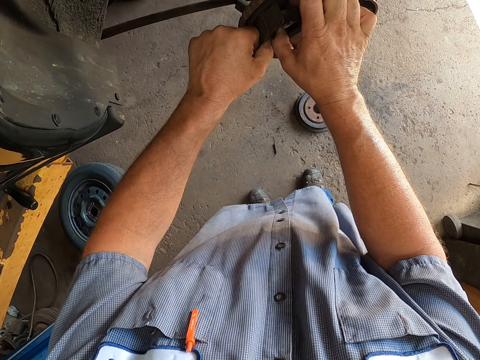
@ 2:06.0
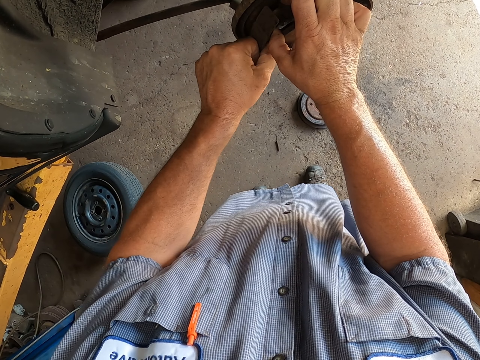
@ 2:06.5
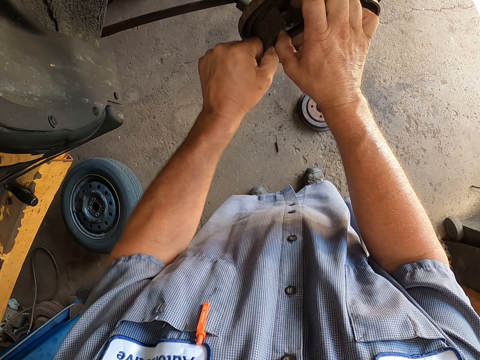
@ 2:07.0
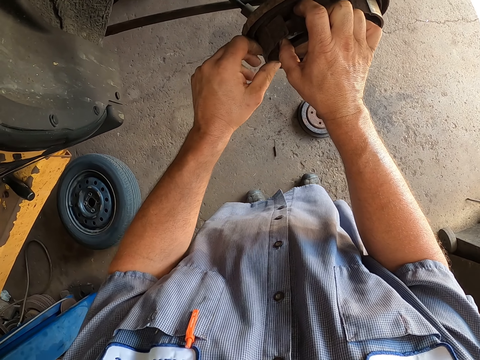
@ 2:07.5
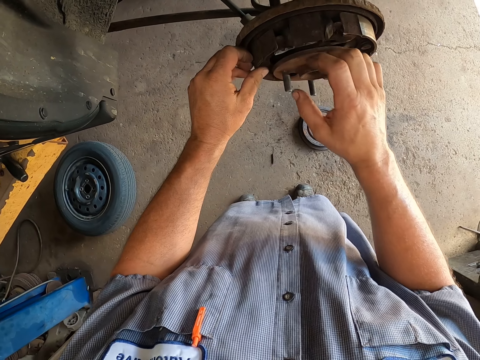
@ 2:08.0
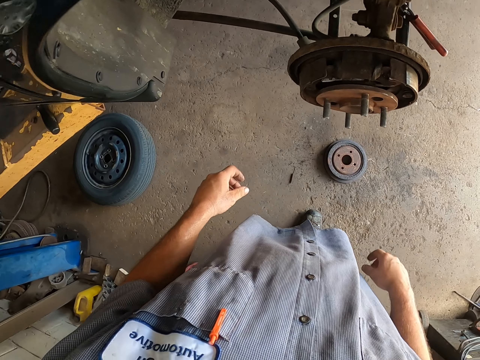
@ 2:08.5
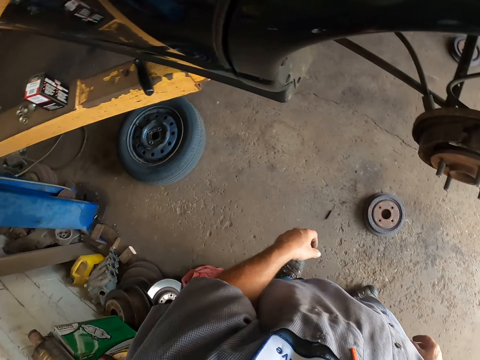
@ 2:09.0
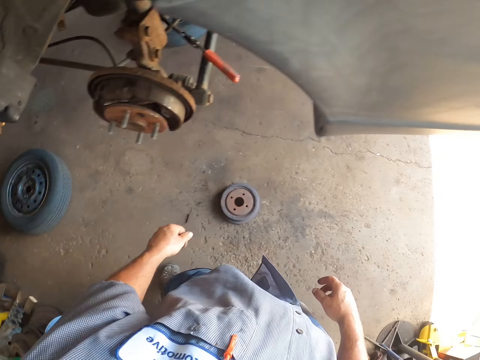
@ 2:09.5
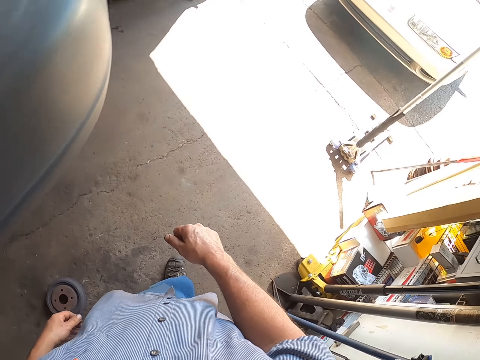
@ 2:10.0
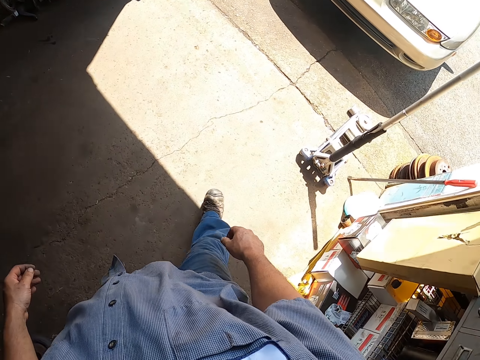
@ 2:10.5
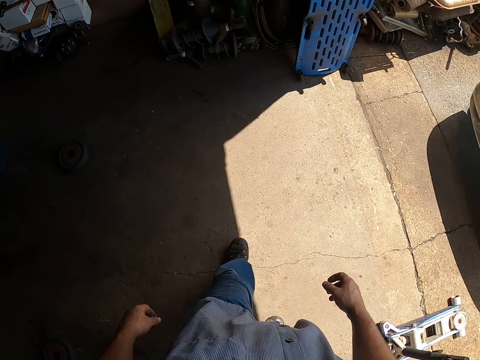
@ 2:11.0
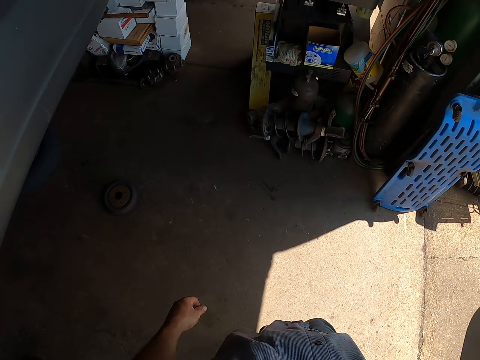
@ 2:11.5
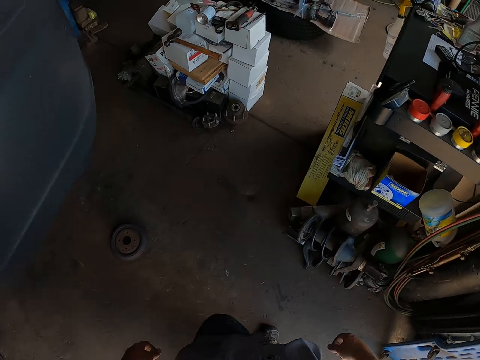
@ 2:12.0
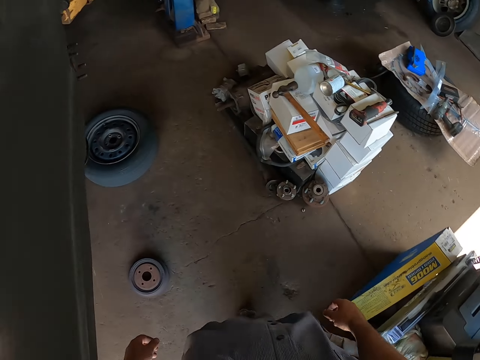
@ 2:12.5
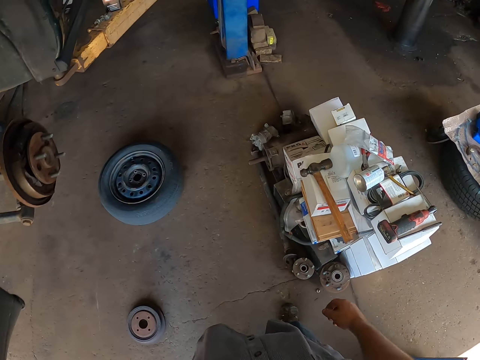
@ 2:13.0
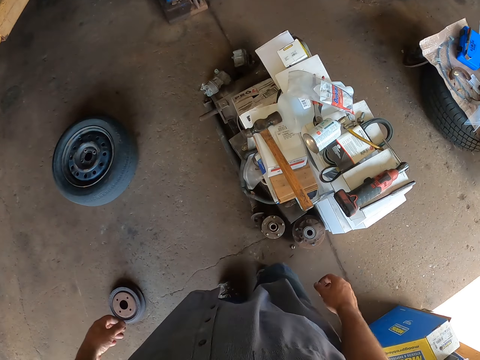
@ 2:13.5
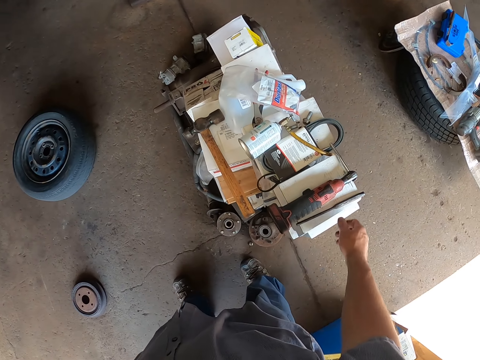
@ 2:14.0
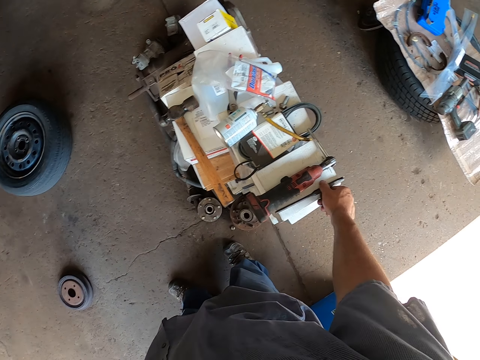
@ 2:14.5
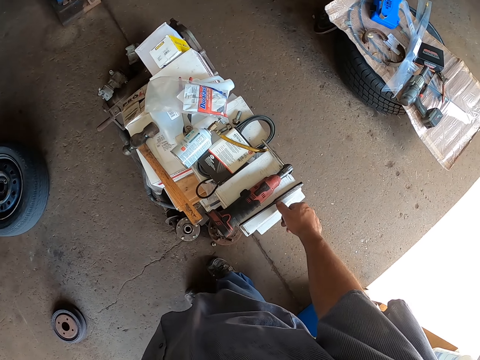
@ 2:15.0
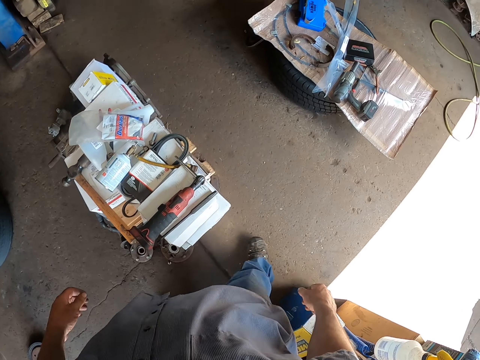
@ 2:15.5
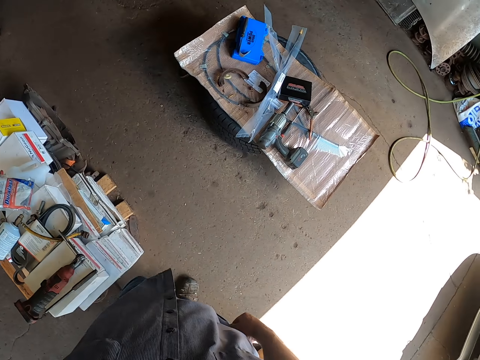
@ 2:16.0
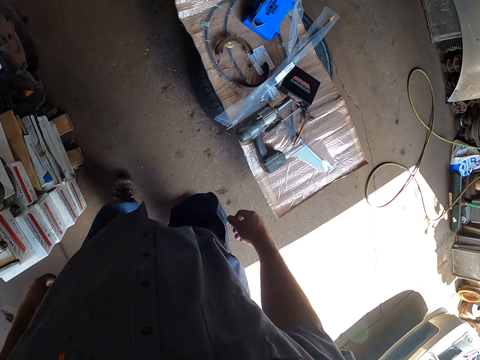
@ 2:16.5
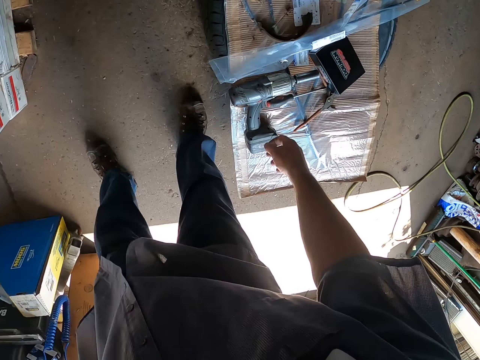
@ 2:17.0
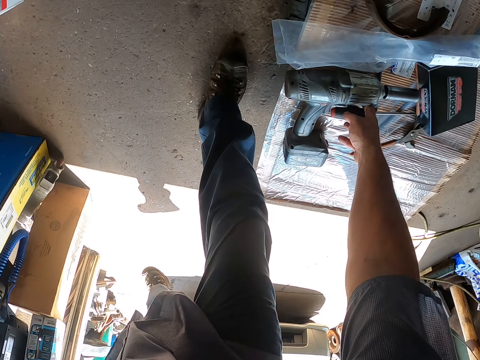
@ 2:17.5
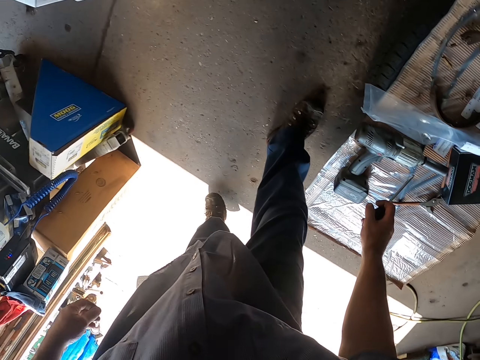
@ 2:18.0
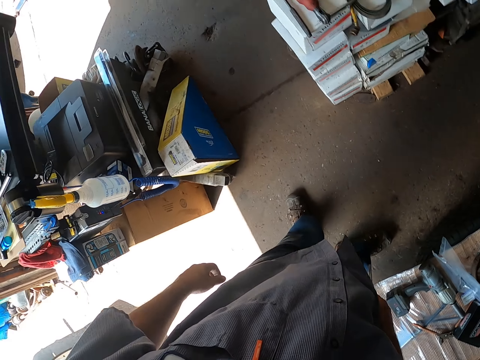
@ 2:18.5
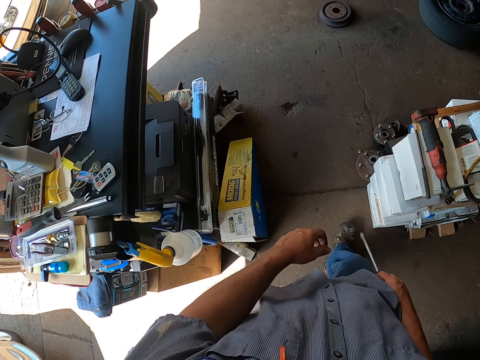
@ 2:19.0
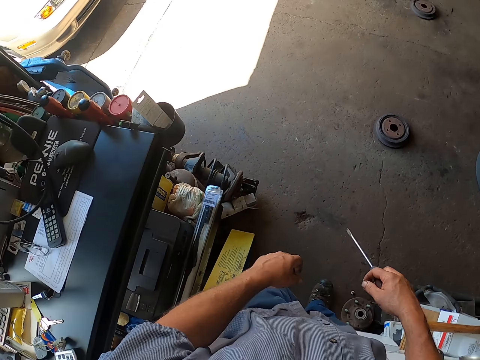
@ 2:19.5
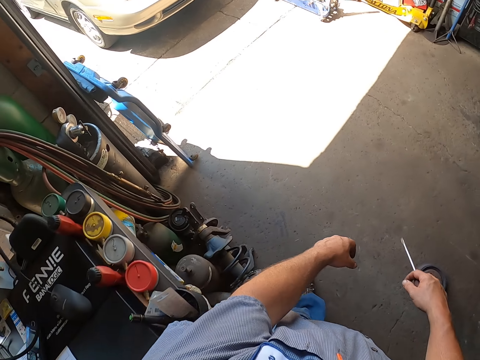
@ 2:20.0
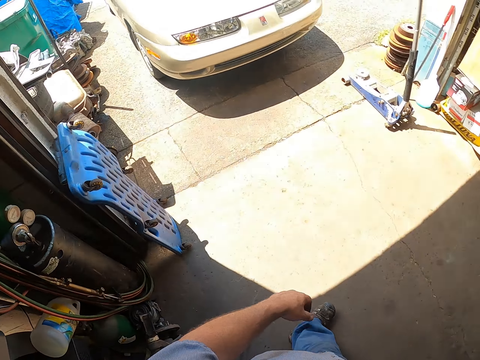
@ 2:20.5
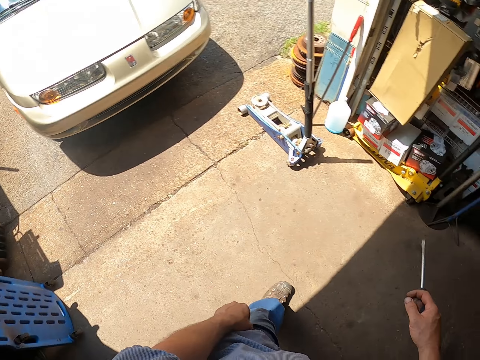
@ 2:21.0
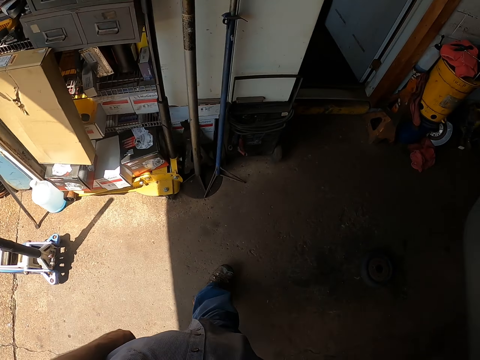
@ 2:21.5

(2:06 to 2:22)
The camera wearer removes the hands from the rim. They walk in the site, touch a screwdriver, stop, walk in the site, pick up the screwdriver, stop, and walk towards the vehicle.

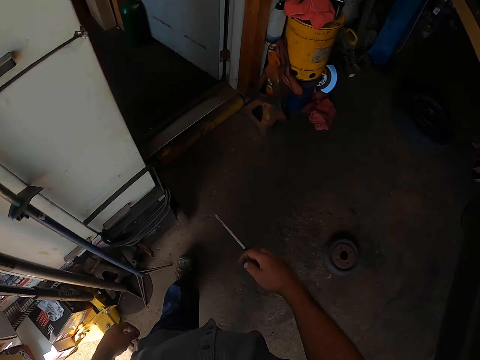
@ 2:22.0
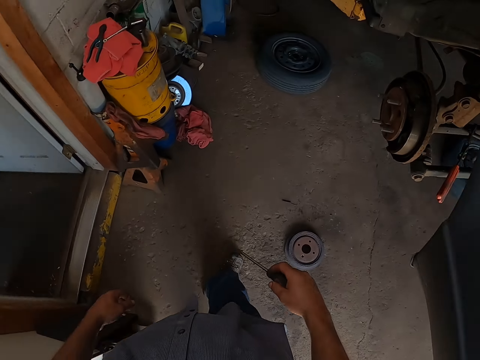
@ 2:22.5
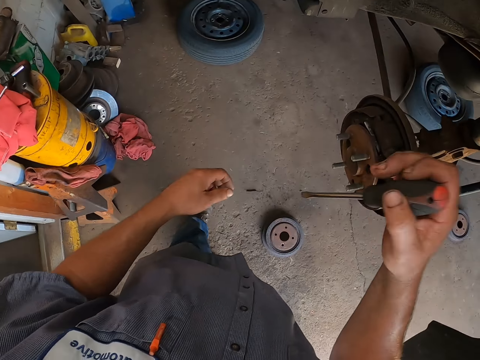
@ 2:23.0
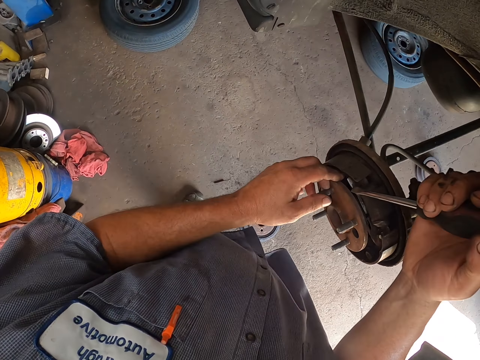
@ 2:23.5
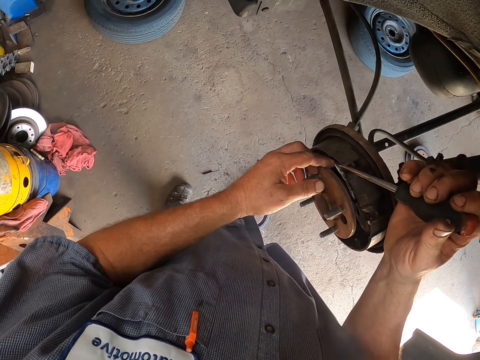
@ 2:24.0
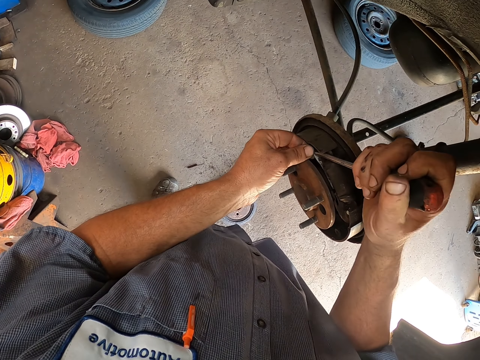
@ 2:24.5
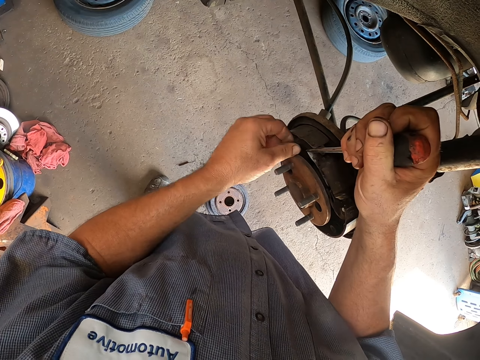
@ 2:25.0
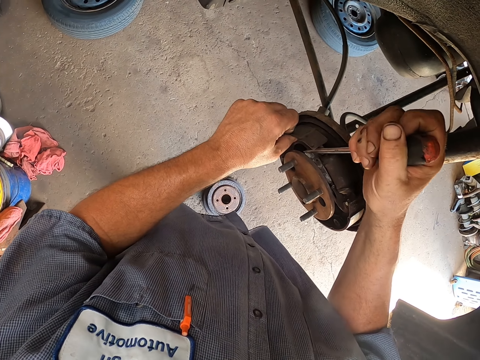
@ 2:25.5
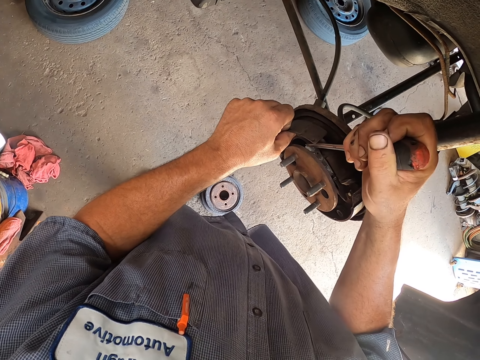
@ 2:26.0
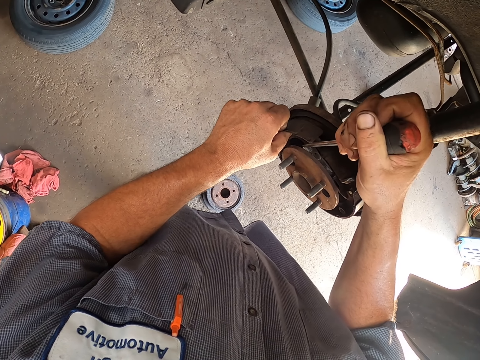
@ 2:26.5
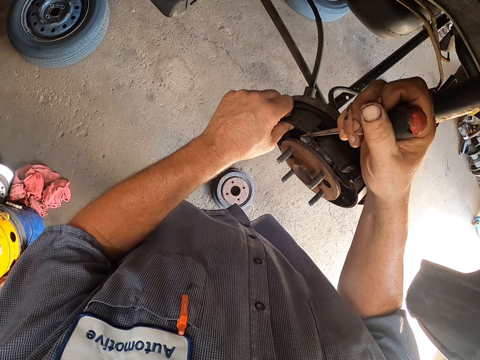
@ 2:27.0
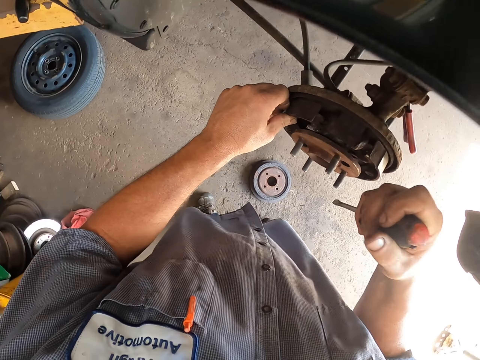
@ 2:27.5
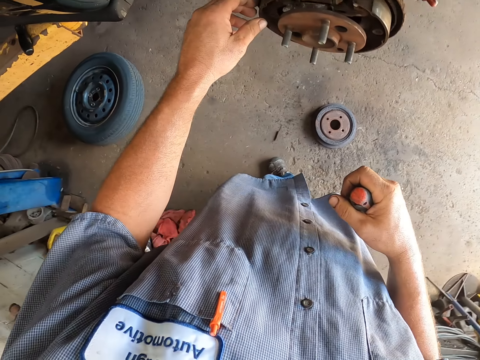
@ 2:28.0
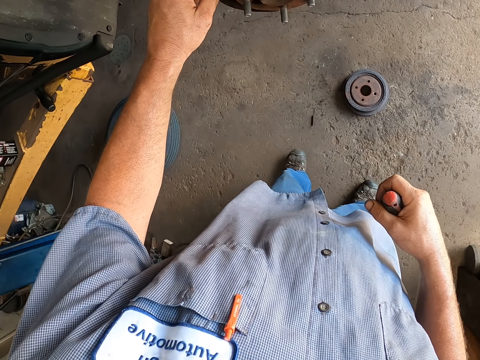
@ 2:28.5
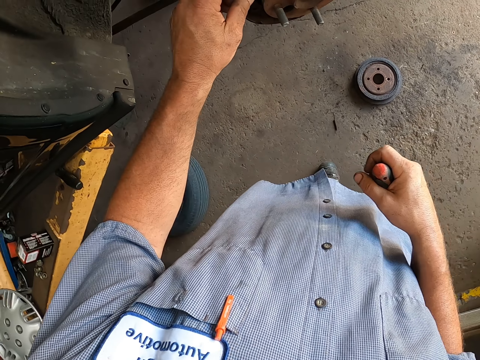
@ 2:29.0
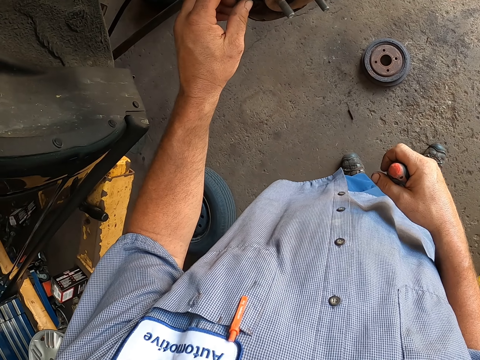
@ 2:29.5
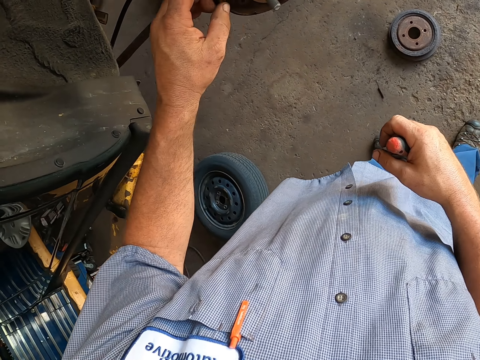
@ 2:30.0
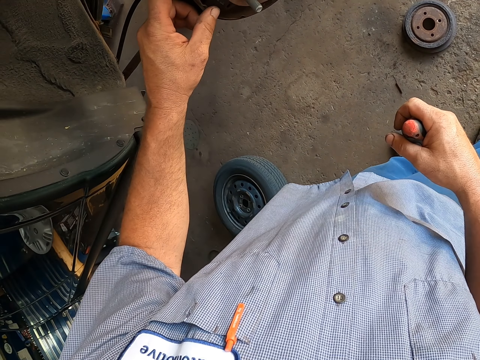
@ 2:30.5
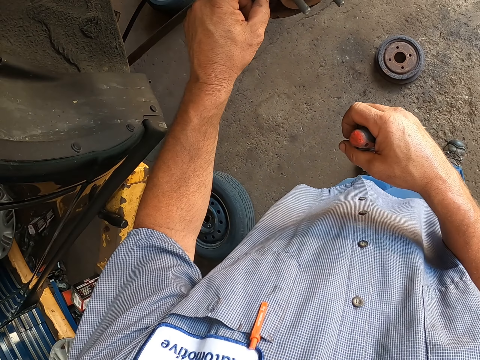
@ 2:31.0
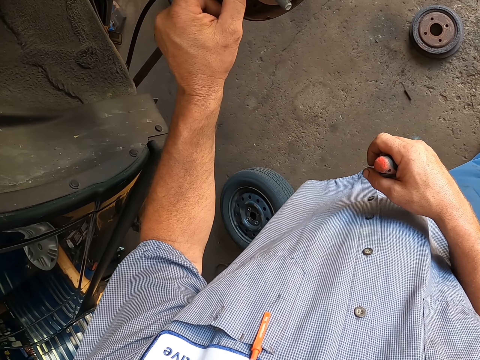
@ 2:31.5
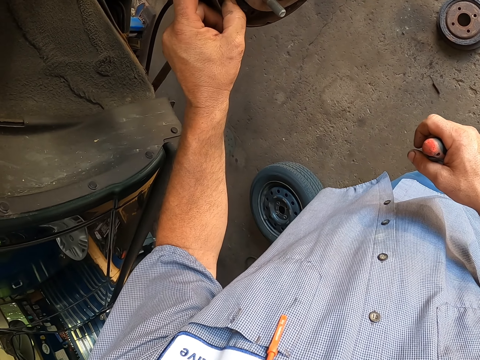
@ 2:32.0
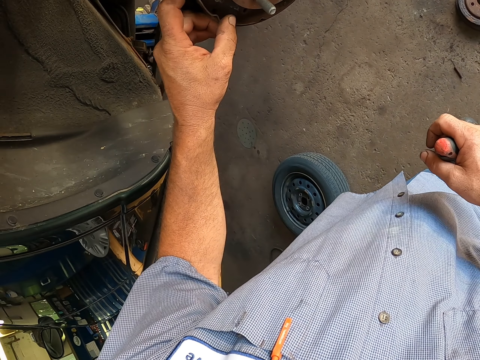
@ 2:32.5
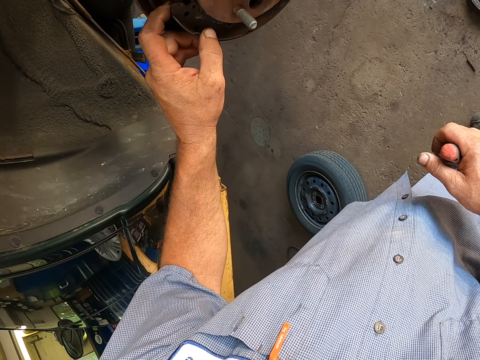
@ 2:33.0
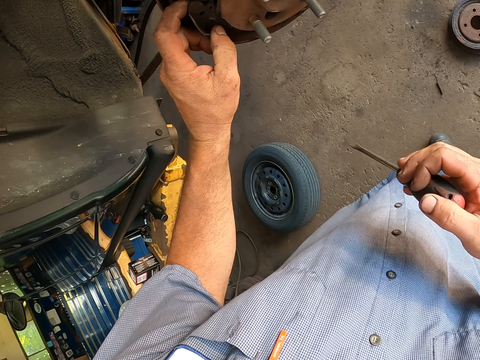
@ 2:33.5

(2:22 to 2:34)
The camera wearer adjusts the rim by the screwdriver. They remove something with the flat screwdriver and hold the flat screwdriver. They remove the screwdriver from the rim. They stop to remove something. They look around, hold something with the hand, and adjust the rim by the hand.
